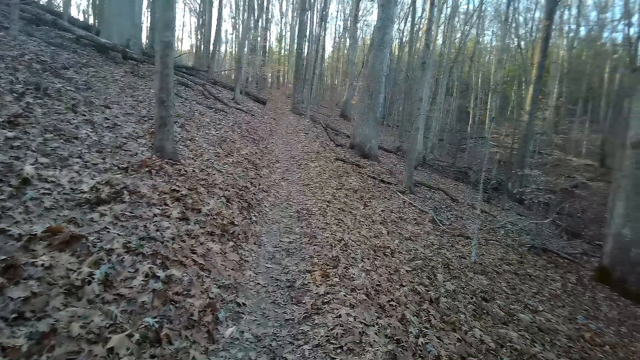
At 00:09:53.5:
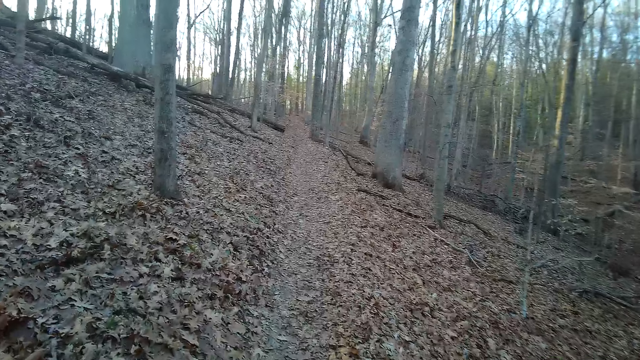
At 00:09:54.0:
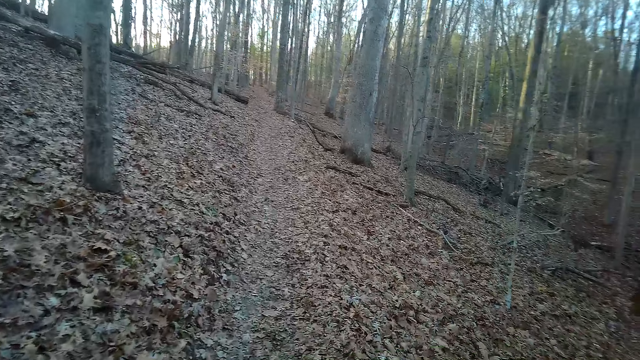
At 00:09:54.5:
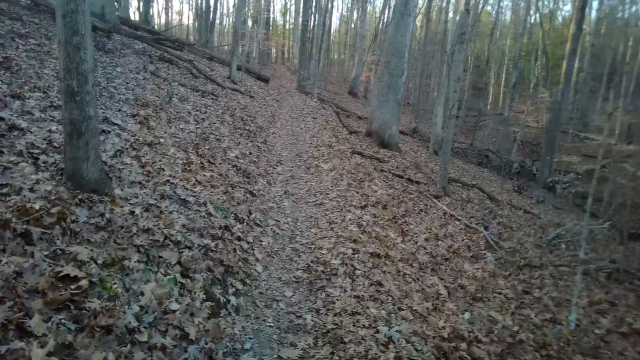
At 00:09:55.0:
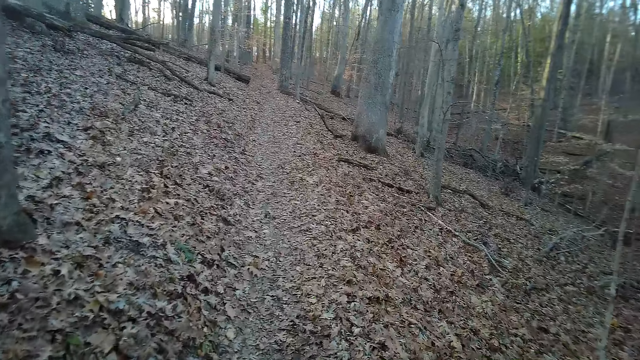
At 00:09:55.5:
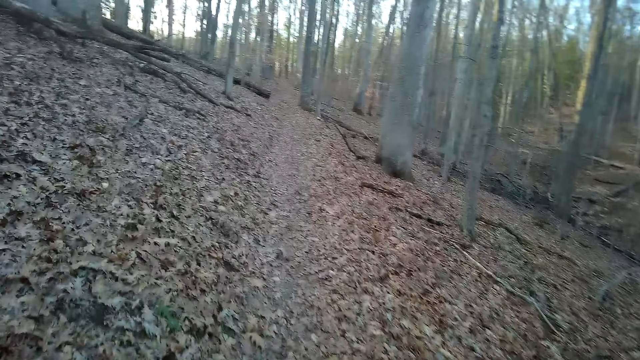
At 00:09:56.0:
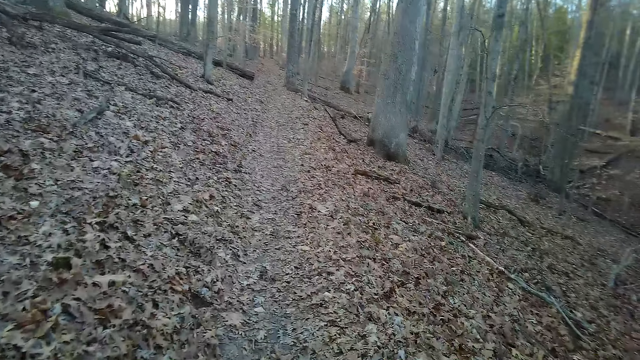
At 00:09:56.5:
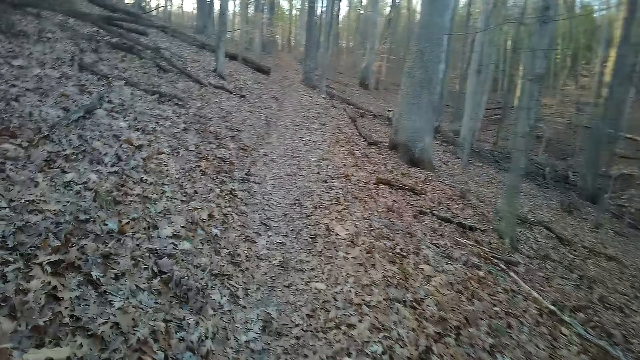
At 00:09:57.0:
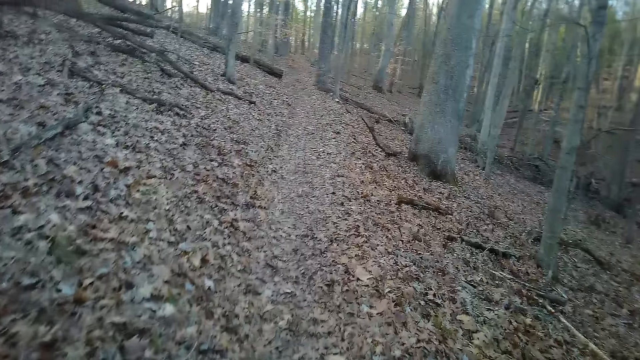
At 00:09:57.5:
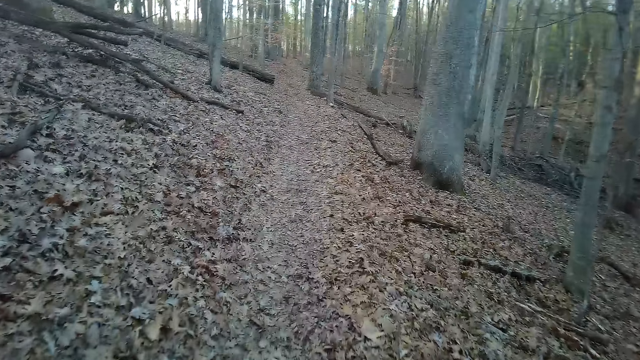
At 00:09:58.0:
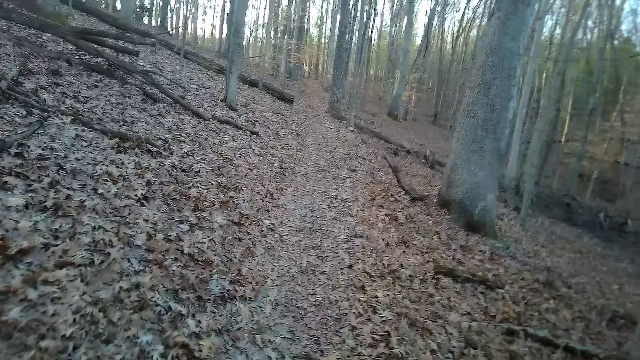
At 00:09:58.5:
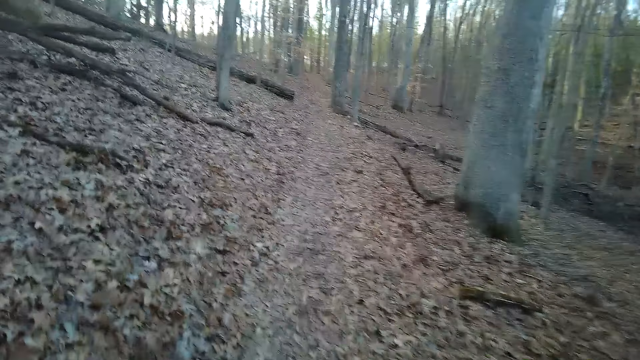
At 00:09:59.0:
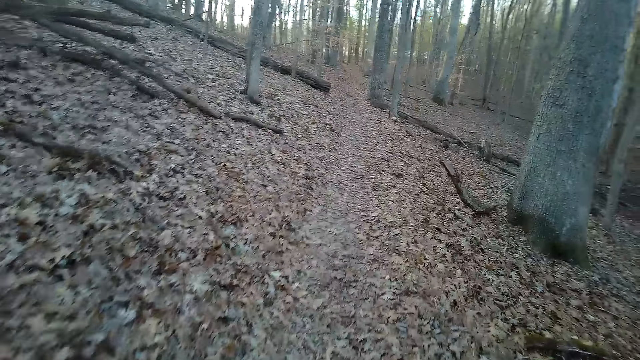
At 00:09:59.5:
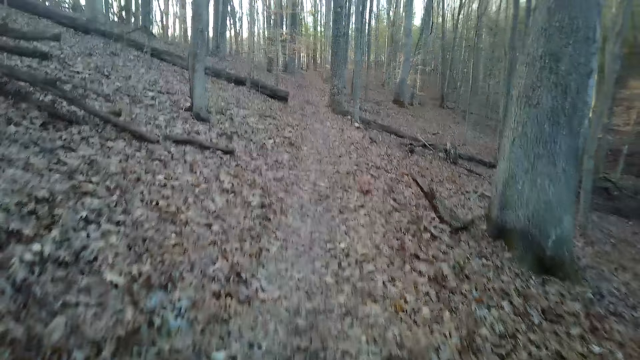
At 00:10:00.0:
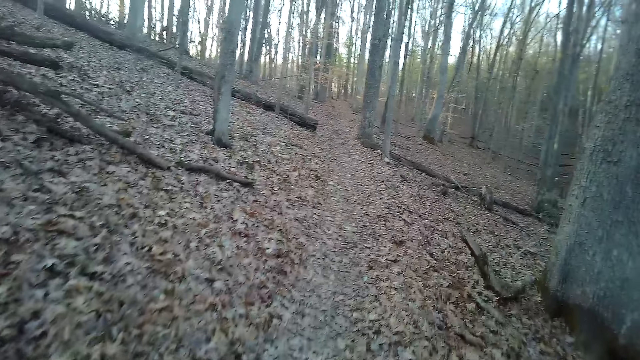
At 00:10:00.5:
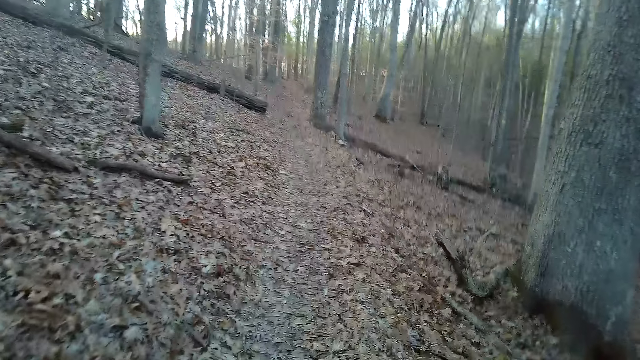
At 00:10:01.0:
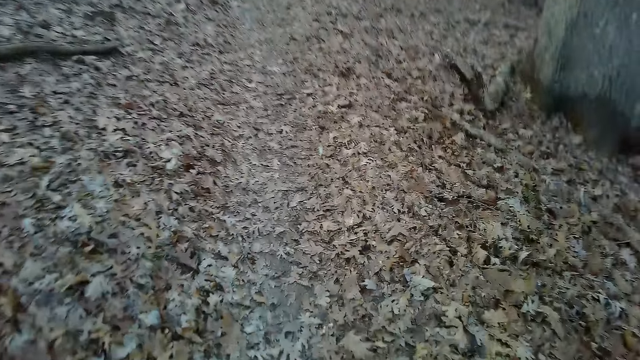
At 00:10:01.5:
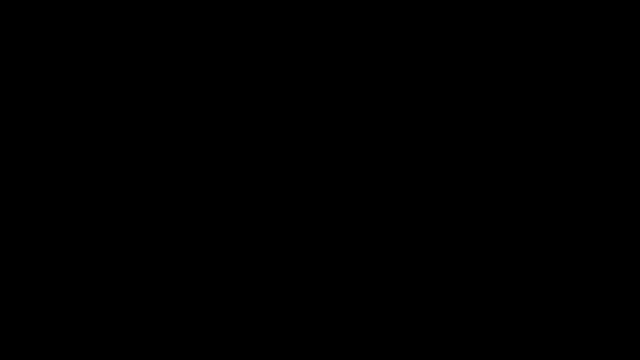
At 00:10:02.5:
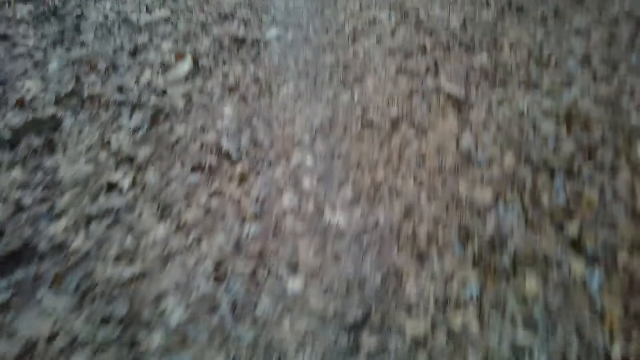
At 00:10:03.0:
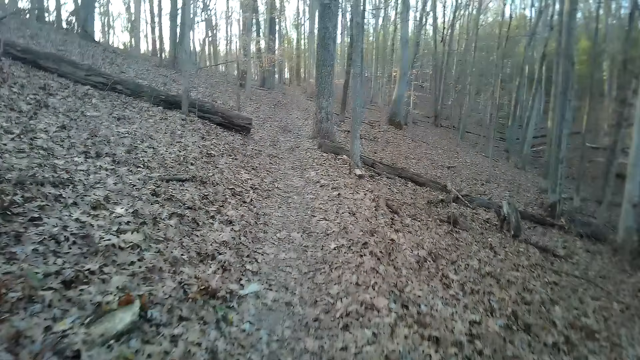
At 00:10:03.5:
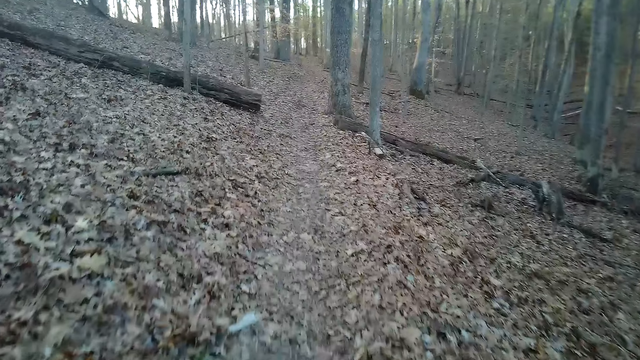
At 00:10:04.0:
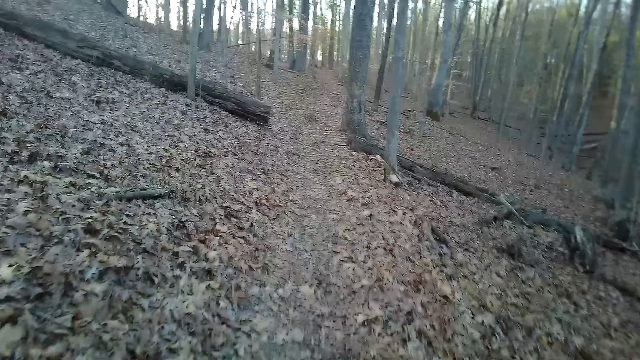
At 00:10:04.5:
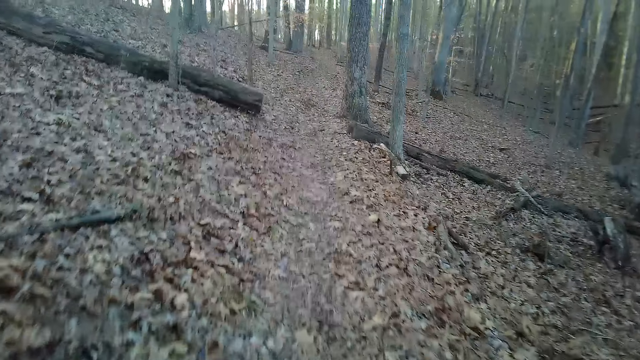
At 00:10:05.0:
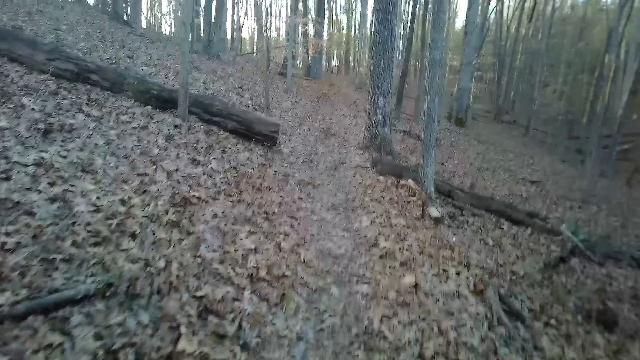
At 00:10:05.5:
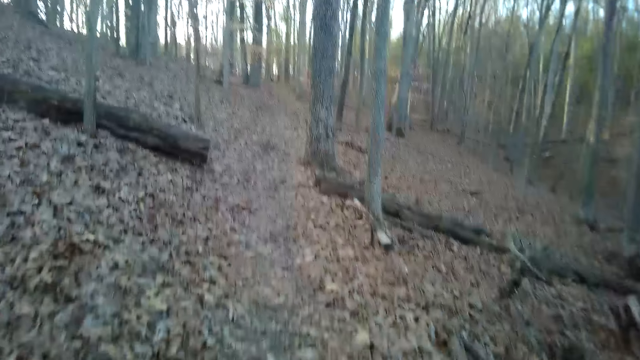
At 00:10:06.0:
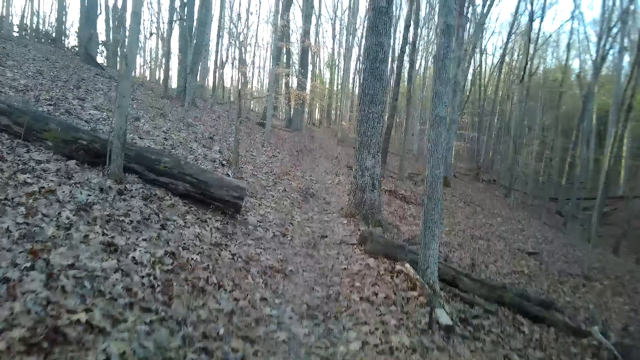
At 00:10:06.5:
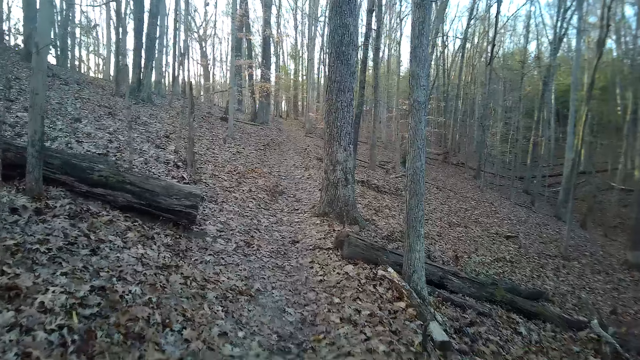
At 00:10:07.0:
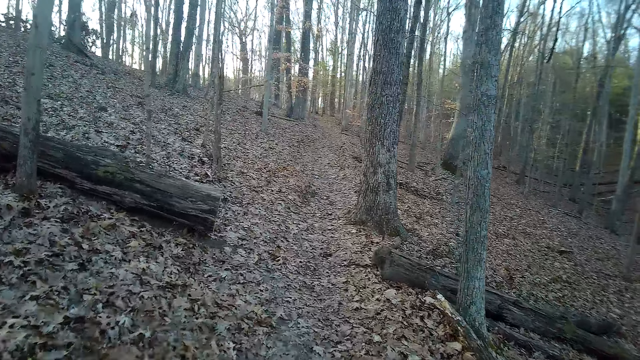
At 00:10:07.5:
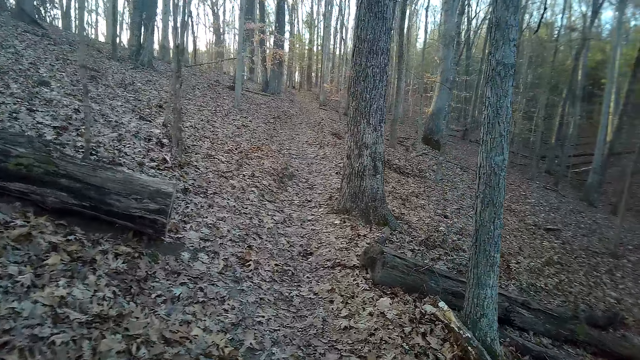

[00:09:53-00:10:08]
The camera wearer closes the camera. They walk at the forest. They cough.

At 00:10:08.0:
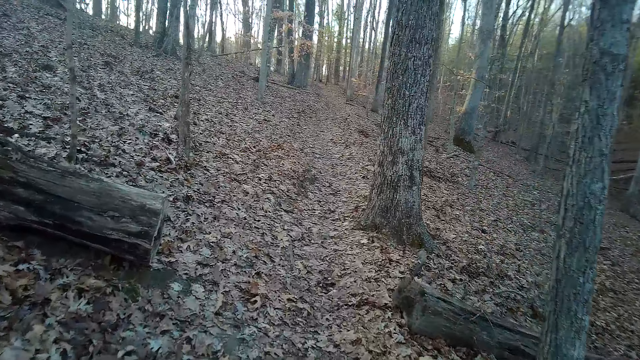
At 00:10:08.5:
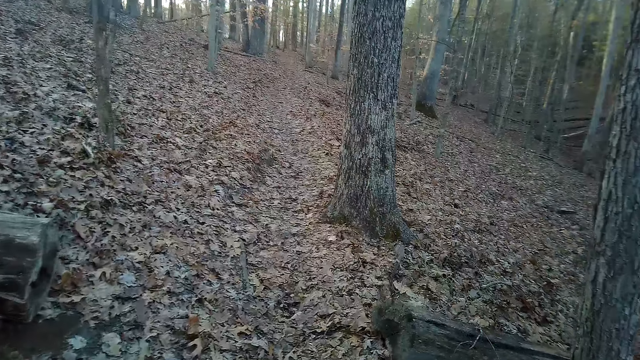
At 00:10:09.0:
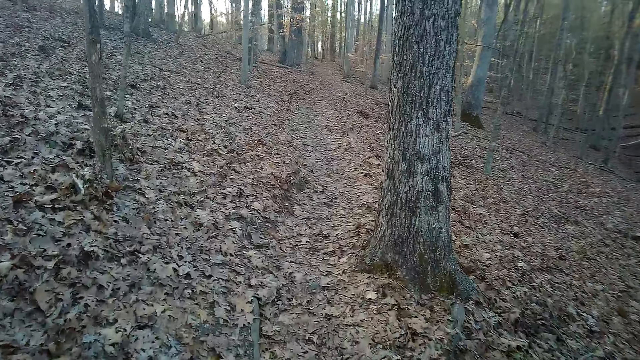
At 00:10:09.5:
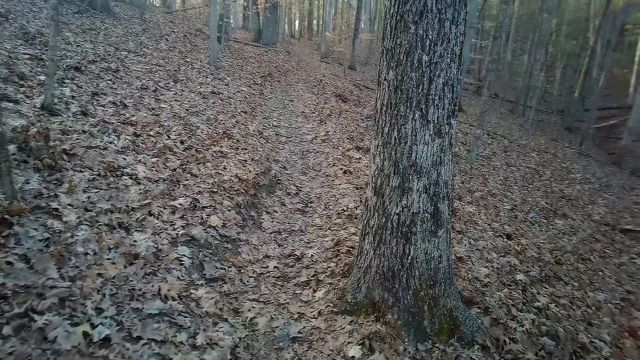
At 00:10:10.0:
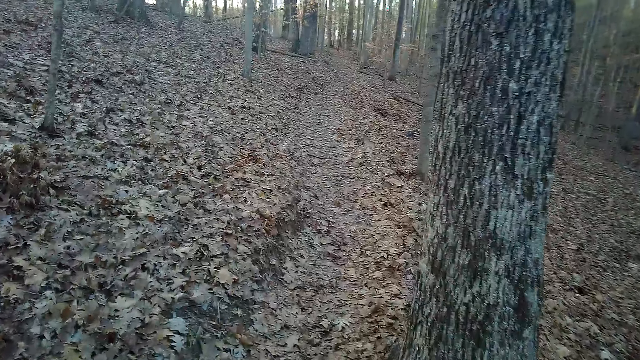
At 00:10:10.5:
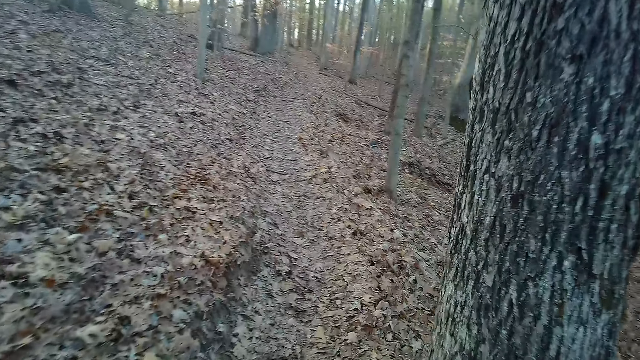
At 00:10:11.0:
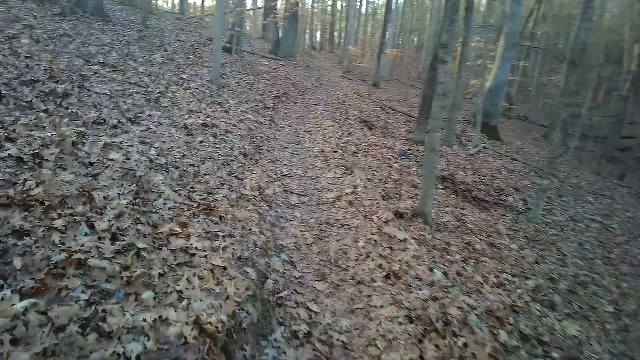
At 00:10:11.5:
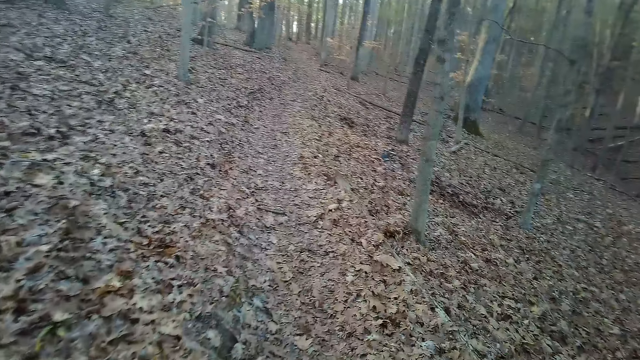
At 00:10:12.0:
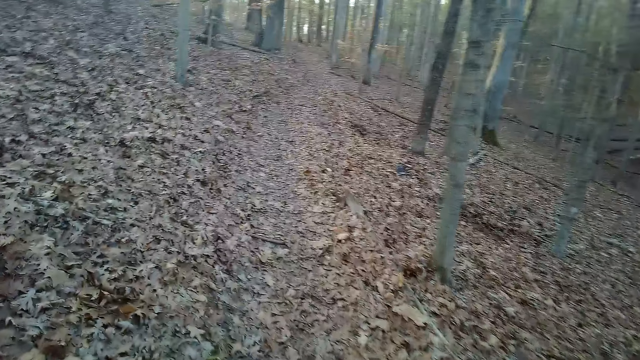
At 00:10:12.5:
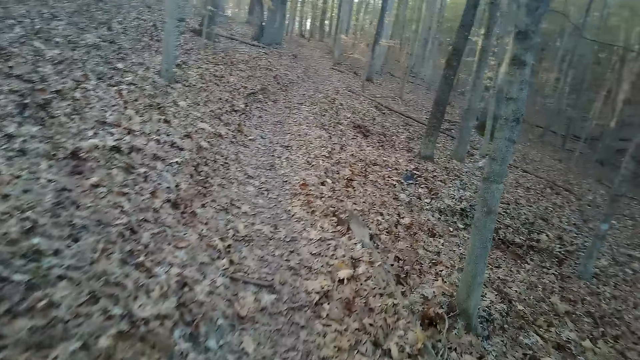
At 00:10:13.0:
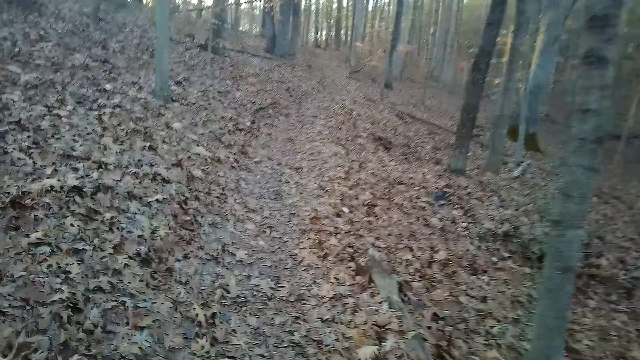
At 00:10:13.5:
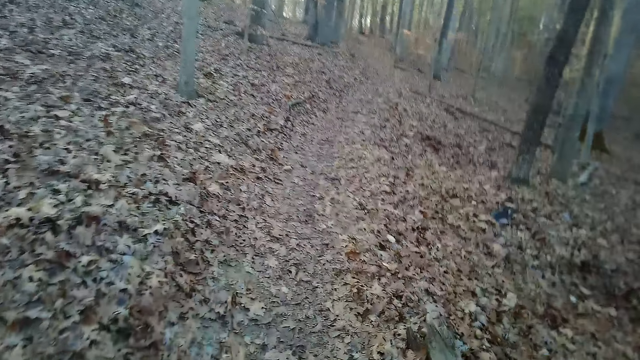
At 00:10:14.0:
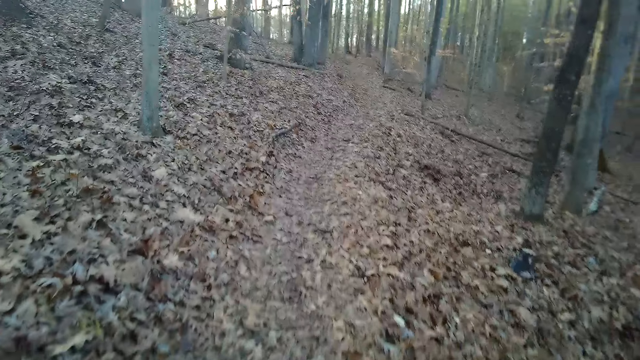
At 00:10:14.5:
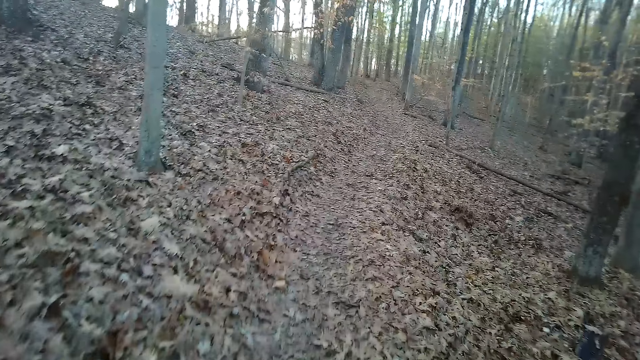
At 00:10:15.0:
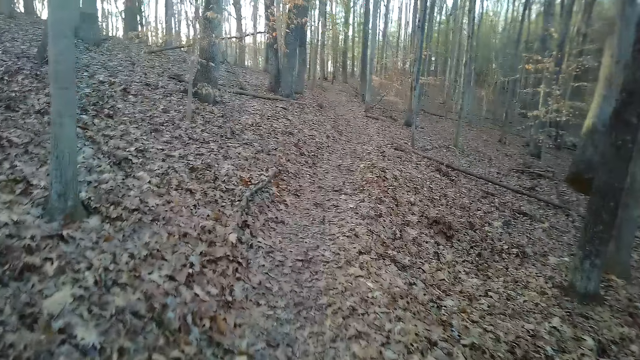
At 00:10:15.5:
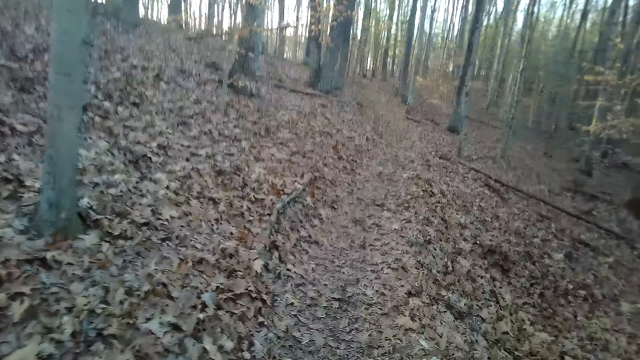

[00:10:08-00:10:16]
The camera wearer walks down the forest.
